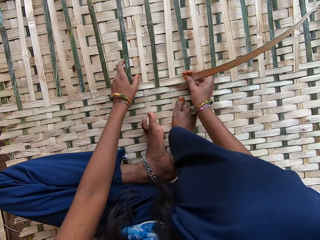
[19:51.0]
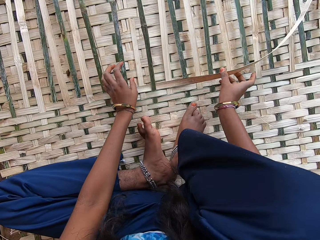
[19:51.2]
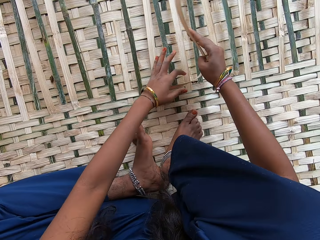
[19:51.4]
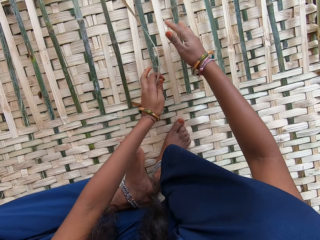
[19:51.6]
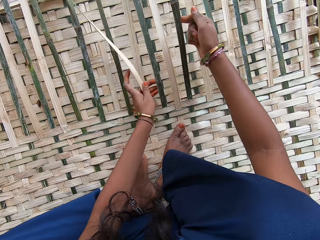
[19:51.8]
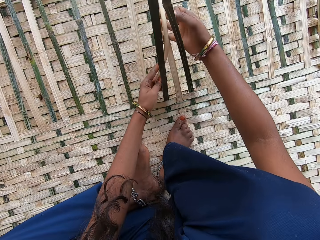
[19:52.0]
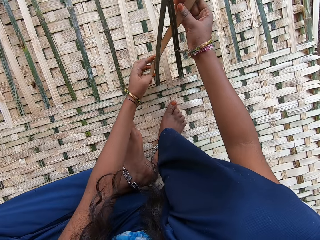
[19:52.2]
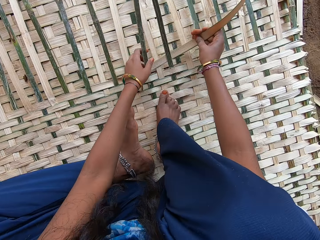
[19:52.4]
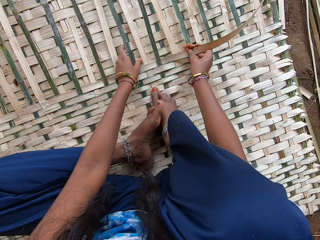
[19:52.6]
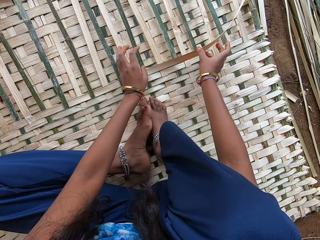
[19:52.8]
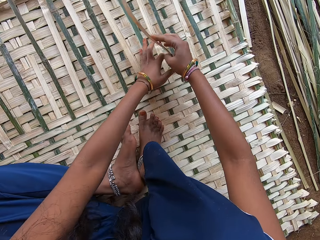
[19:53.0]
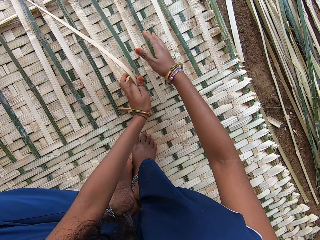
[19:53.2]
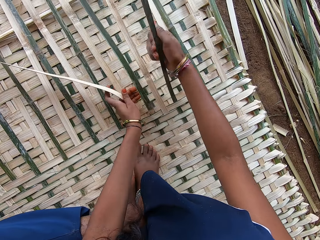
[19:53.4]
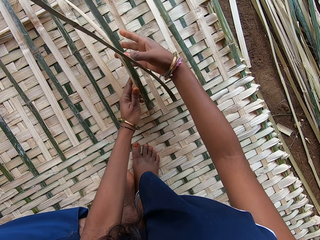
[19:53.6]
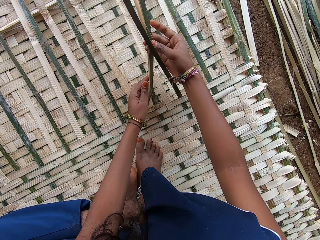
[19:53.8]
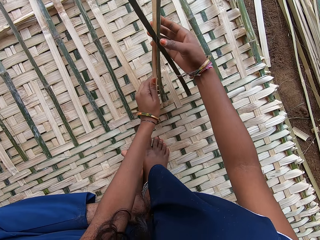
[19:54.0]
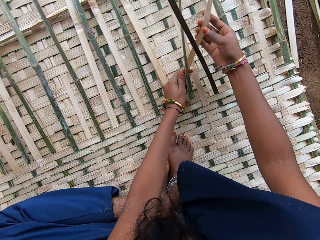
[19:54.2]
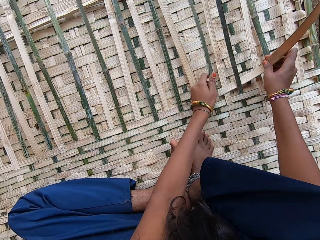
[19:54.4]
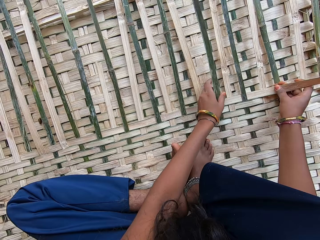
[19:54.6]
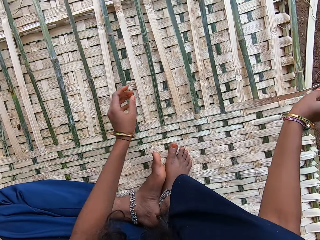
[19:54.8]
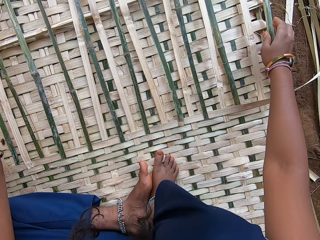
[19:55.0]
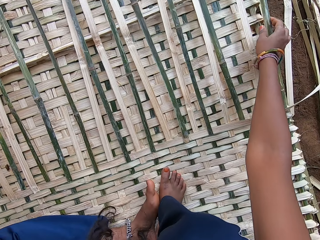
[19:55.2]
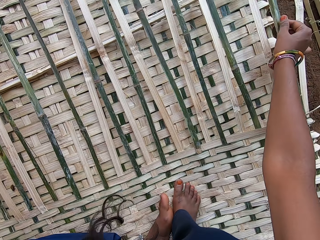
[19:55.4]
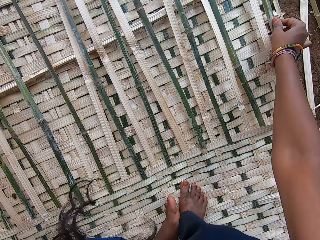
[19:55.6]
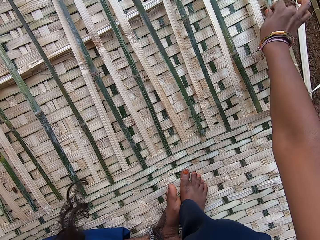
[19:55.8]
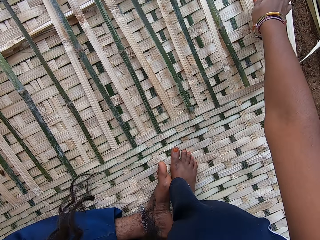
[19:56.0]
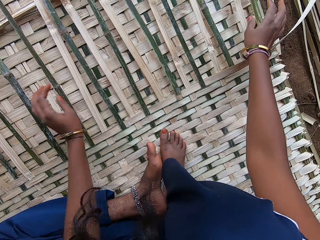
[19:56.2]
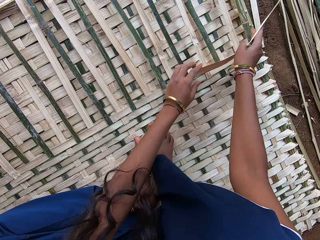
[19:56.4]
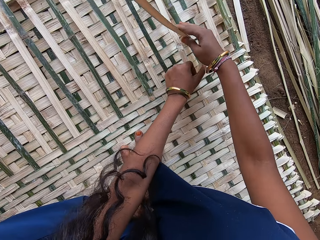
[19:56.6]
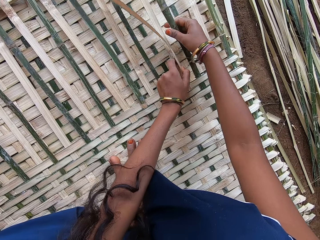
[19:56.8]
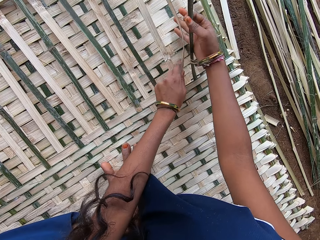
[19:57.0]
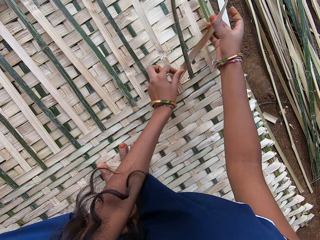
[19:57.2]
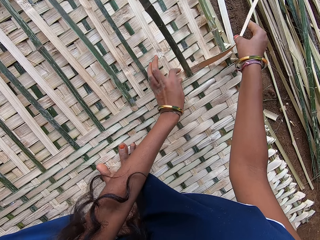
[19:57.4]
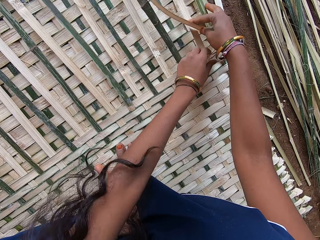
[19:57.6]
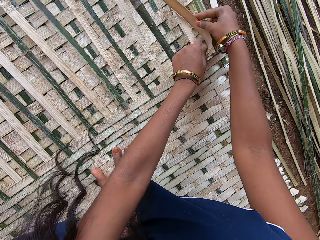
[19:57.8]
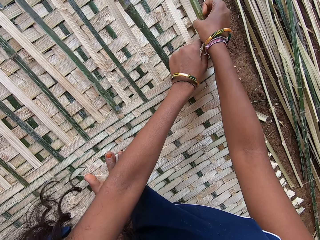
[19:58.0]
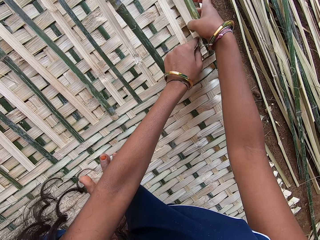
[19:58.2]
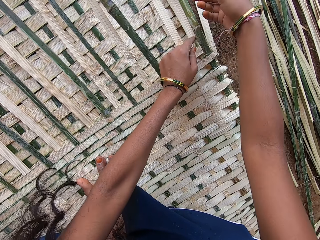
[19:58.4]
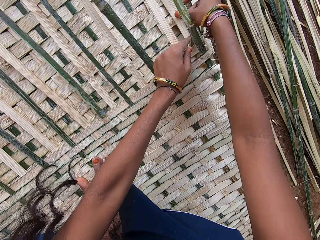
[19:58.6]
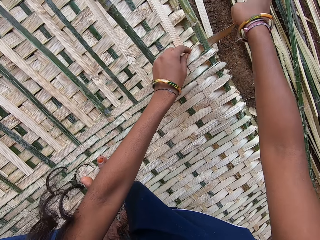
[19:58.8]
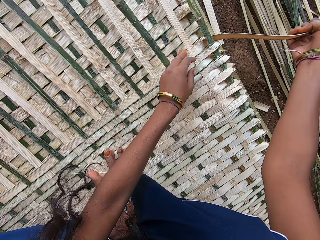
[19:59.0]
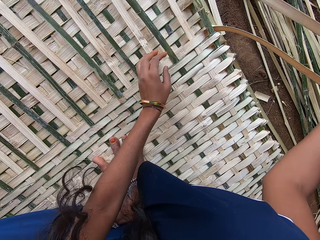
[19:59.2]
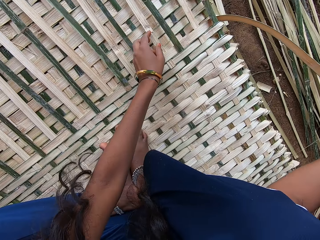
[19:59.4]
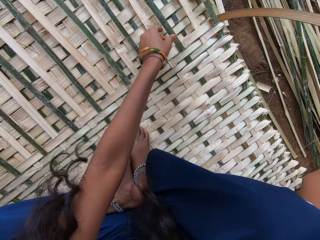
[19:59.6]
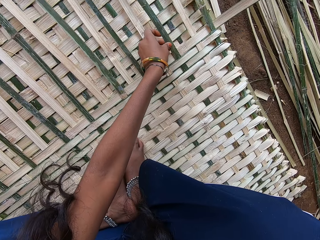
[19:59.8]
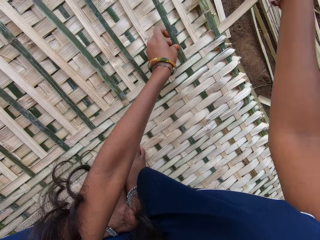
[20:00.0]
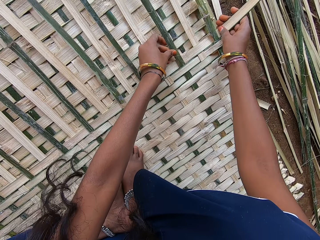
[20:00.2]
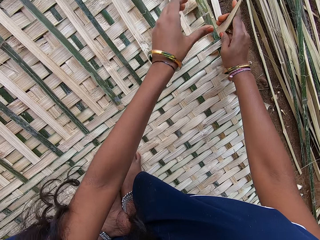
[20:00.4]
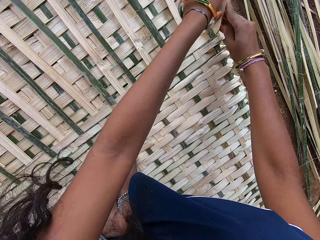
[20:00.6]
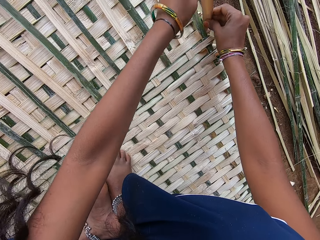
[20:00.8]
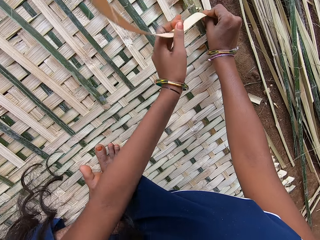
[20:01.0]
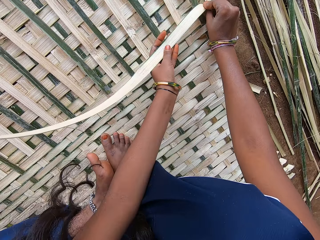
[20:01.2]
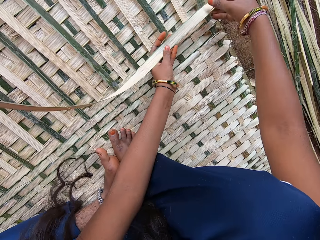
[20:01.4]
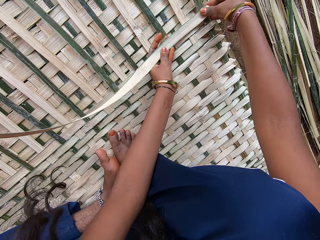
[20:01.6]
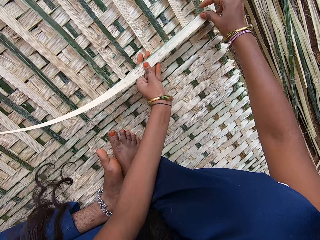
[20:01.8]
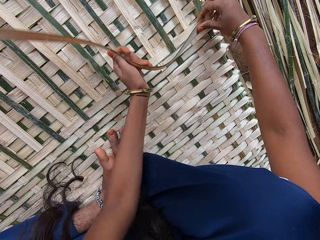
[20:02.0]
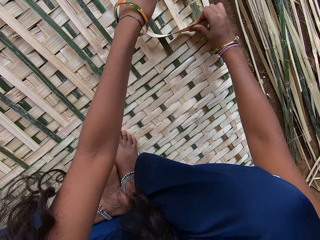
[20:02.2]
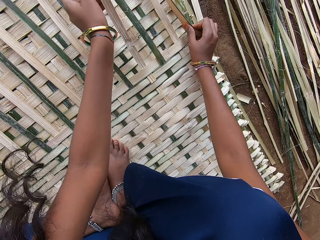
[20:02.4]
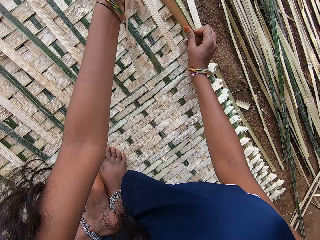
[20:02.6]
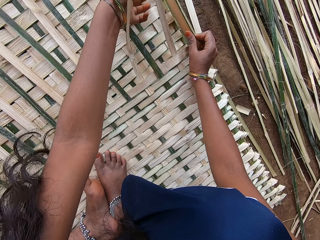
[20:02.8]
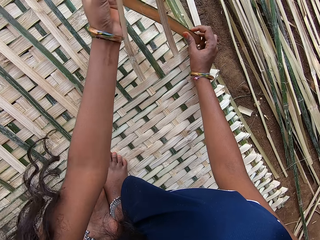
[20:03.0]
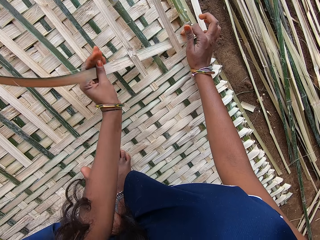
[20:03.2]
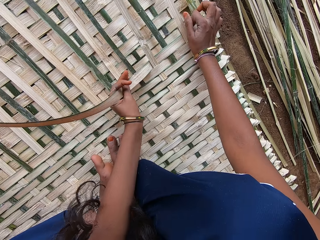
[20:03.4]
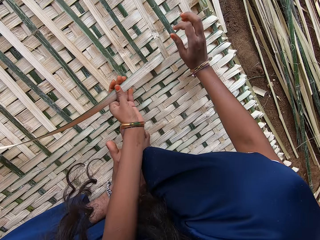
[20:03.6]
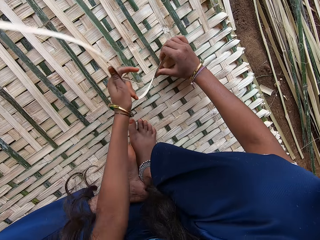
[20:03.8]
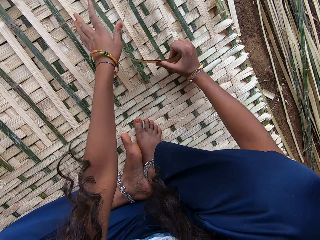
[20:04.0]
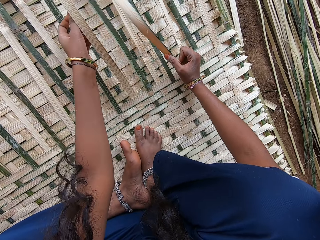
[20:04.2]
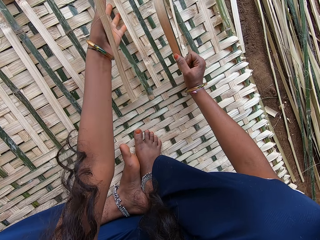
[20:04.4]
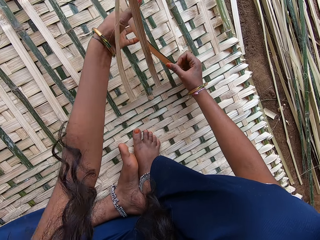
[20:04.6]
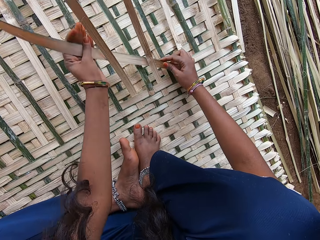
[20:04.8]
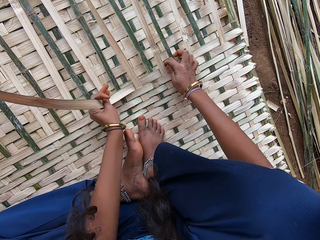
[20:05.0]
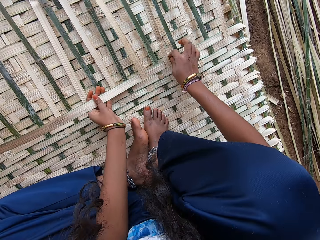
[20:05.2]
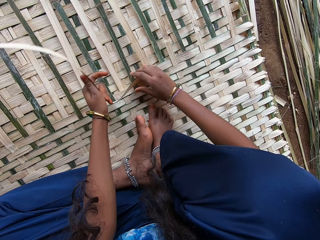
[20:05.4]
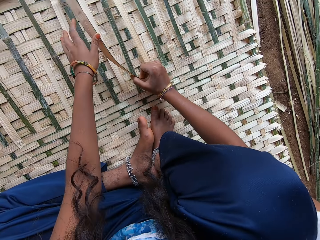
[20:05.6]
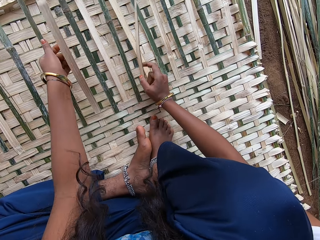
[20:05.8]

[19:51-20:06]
The camera wearer grabs the bamboo stick on a mat with the right hand. They fold the bamboo stick with both hands. They plait the mat with bamboo sticks. They fold the bamboo stick with both hands. They plait the mat with bamboo sticks.

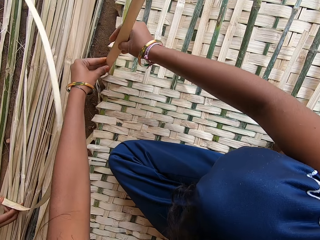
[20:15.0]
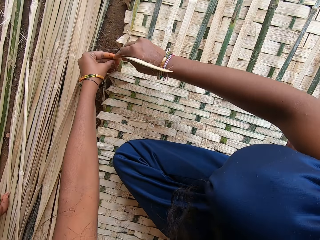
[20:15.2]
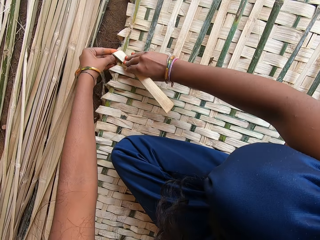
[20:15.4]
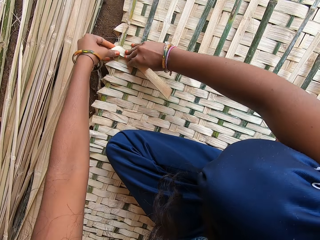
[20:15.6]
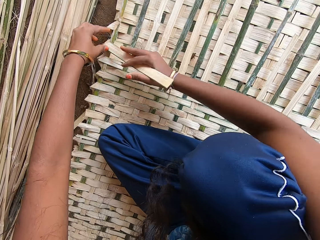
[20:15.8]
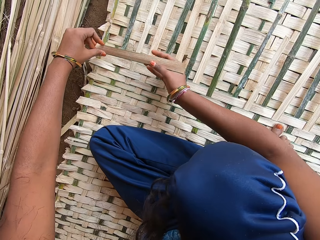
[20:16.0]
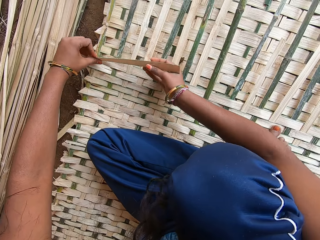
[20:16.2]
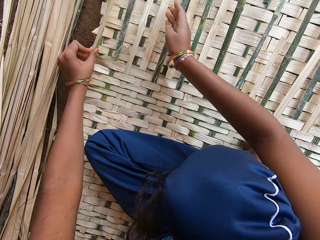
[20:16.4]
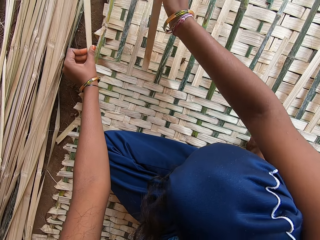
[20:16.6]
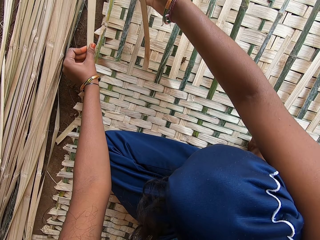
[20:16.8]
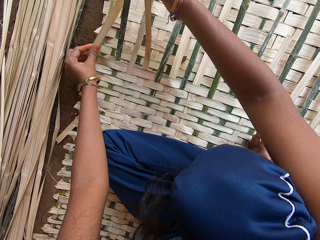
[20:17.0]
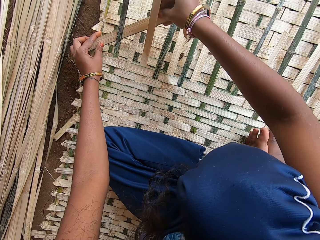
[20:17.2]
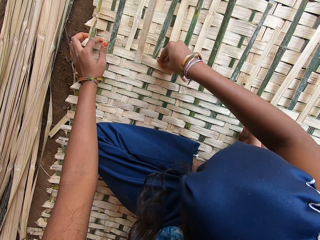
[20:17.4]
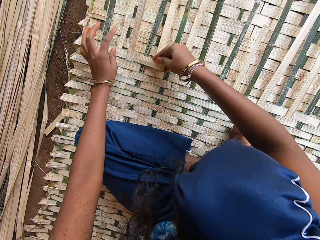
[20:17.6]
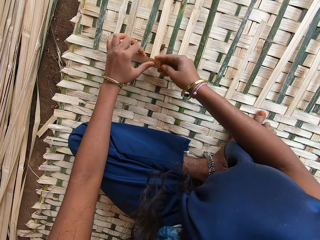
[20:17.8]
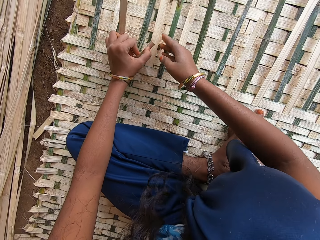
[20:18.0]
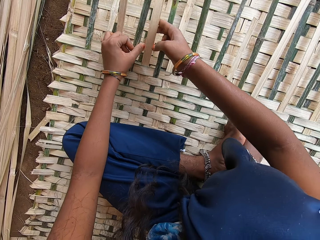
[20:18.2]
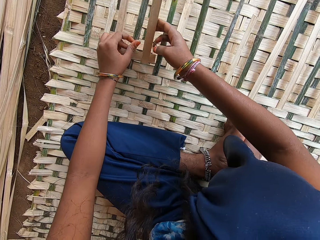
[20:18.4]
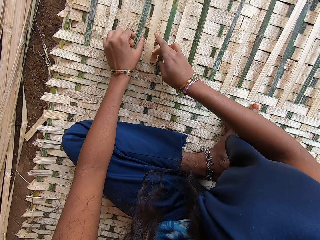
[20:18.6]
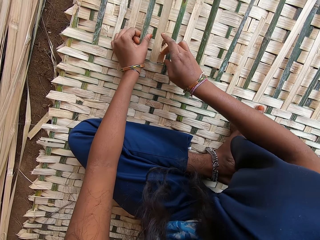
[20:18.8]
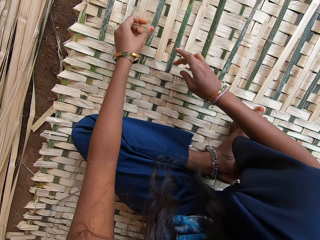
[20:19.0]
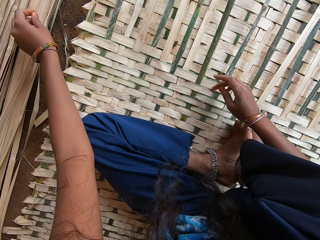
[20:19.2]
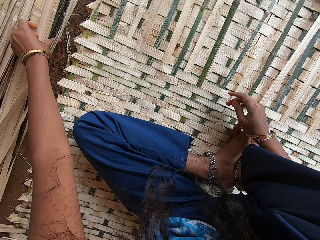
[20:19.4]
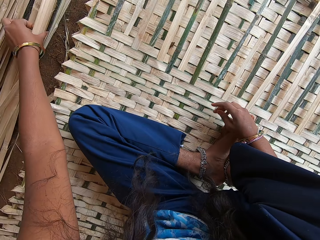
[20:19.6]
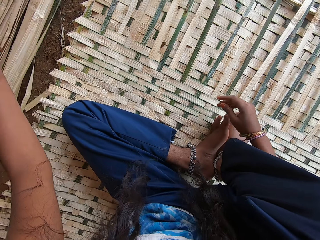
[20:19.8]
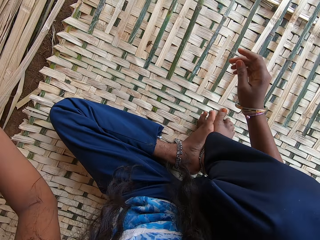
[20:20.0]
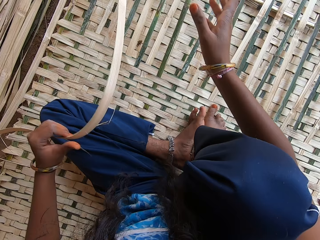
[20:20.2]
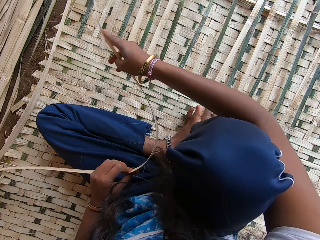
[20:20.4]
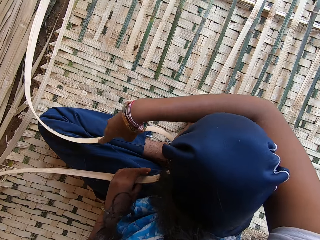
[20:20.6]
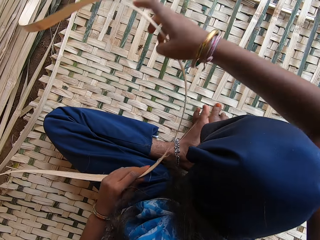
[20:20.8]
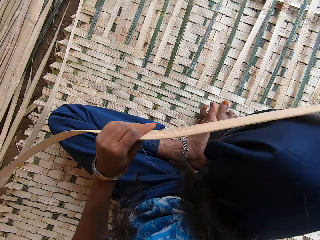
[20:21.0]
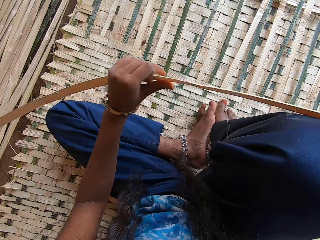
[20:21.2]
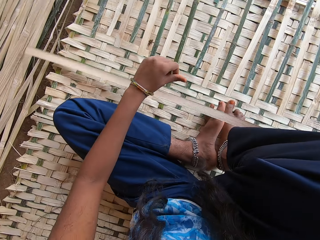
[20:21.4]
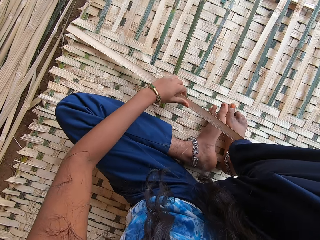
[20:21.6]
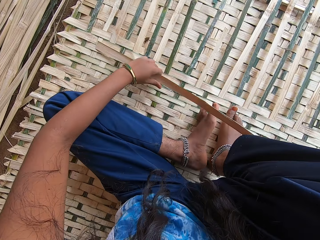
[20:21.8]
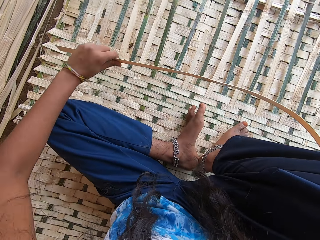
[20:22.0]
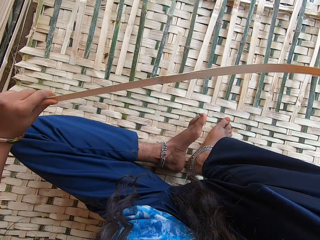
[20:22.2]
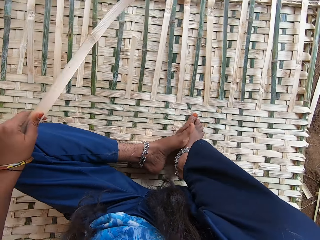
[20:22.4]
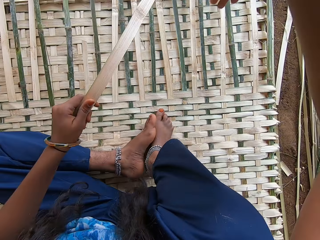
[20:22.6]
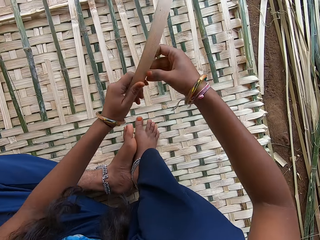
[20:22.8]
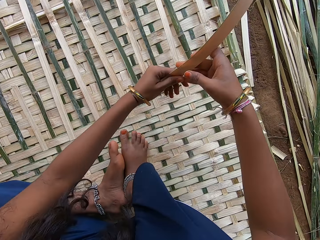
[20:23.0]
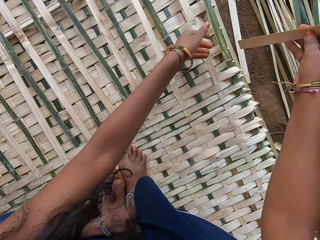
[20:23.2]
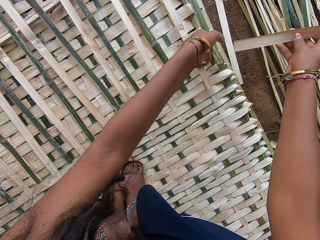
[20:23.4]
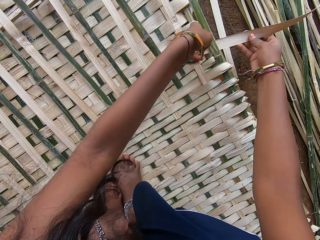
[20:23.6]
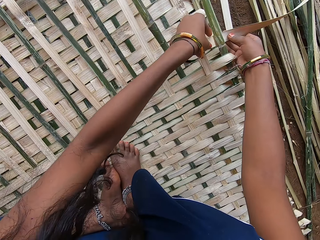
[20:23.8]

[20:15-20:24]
The camera wearer folds the bamboo stick with both hands. They plait the mat with bamboo sticks. They pick the bamboo stick on the ground with the left hand and hold the bamboo stick with both hands. They weave the mat. They stare around.
